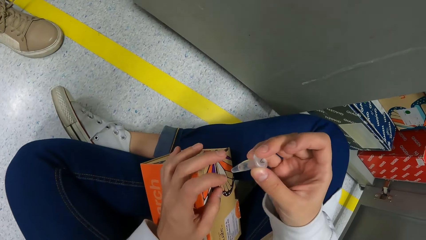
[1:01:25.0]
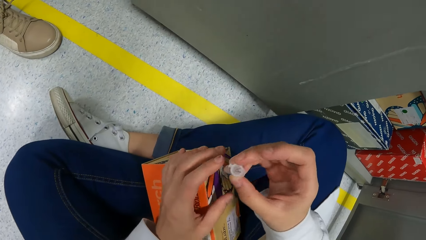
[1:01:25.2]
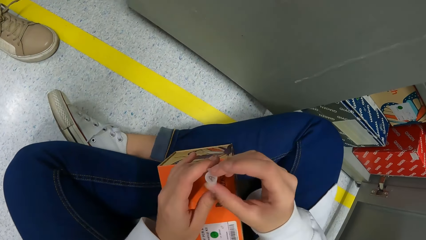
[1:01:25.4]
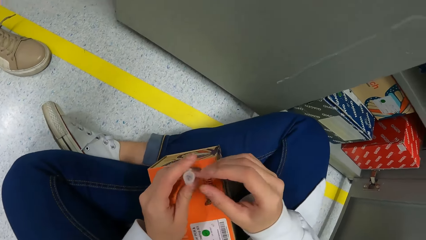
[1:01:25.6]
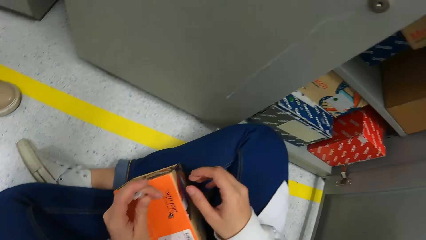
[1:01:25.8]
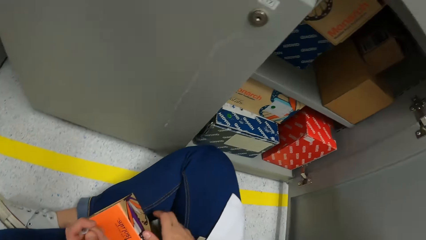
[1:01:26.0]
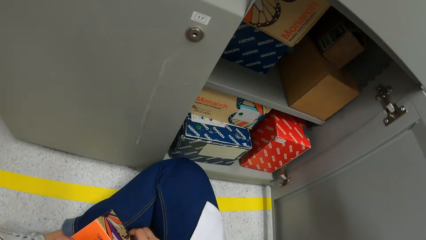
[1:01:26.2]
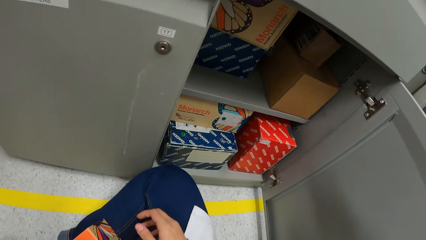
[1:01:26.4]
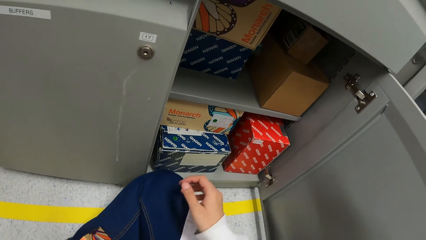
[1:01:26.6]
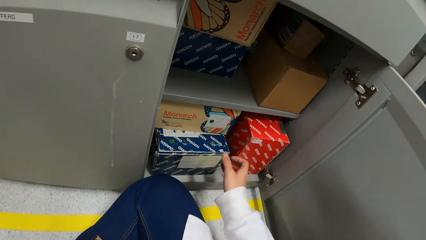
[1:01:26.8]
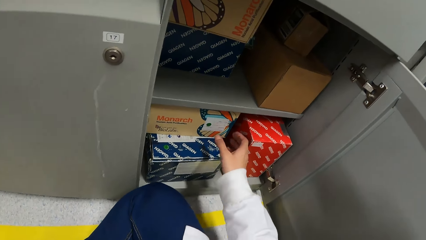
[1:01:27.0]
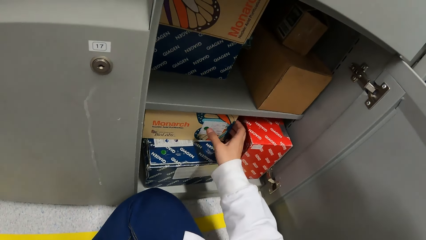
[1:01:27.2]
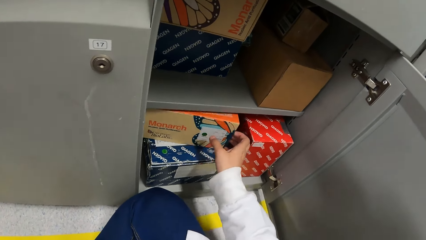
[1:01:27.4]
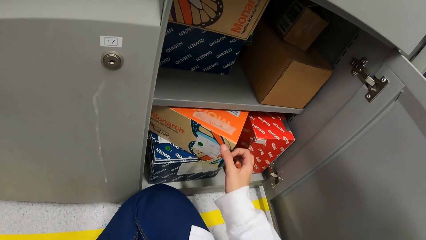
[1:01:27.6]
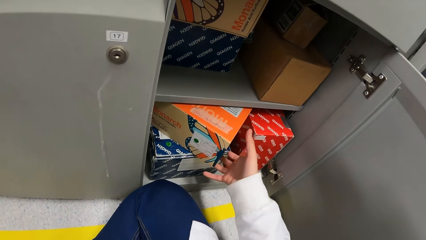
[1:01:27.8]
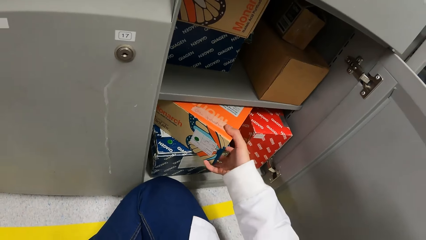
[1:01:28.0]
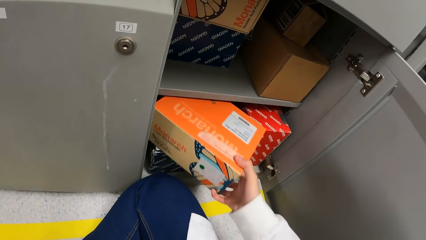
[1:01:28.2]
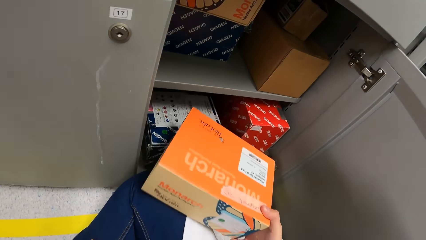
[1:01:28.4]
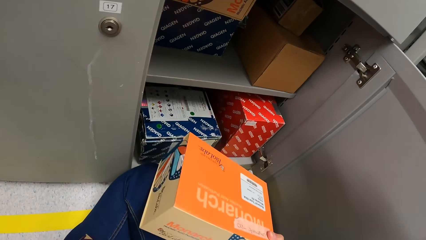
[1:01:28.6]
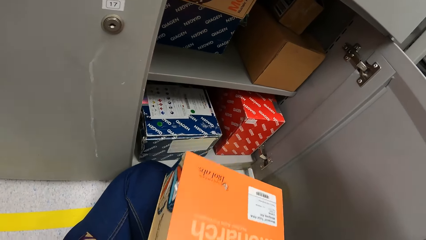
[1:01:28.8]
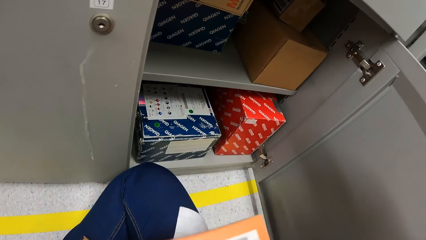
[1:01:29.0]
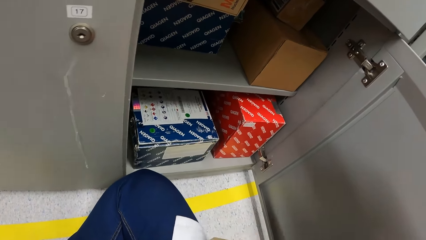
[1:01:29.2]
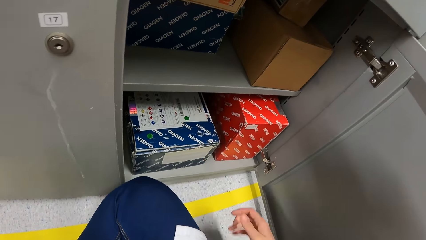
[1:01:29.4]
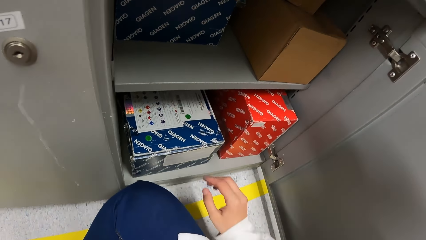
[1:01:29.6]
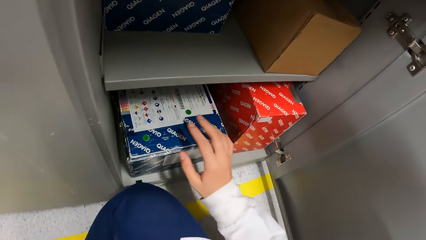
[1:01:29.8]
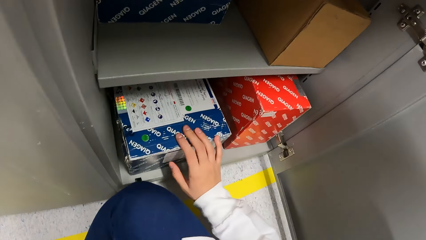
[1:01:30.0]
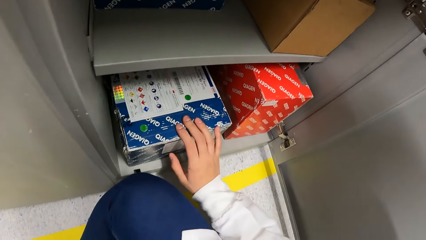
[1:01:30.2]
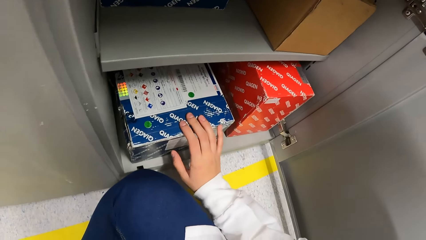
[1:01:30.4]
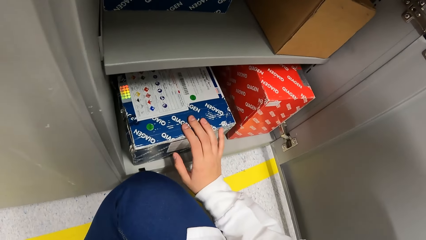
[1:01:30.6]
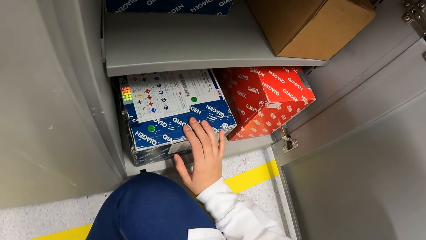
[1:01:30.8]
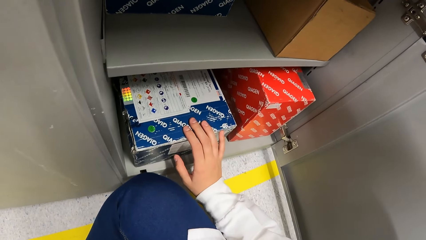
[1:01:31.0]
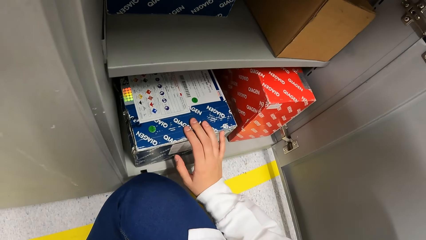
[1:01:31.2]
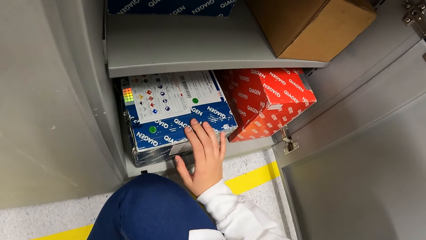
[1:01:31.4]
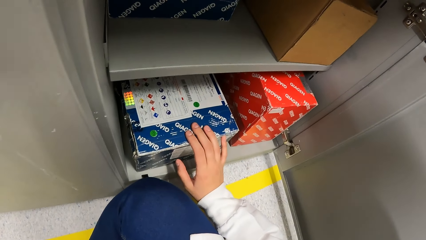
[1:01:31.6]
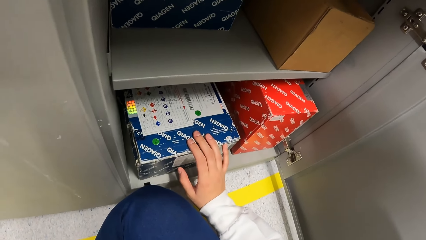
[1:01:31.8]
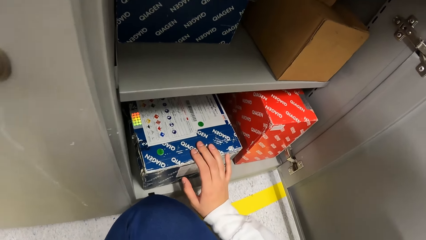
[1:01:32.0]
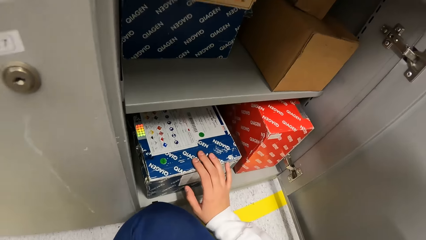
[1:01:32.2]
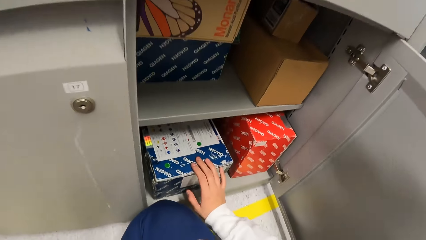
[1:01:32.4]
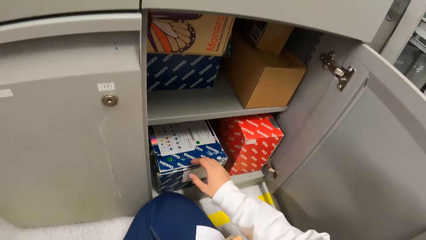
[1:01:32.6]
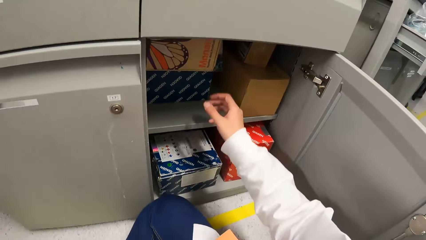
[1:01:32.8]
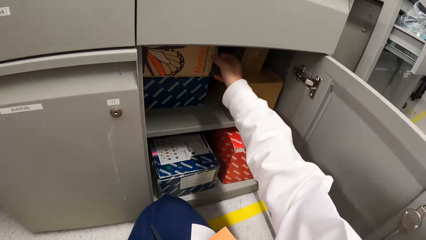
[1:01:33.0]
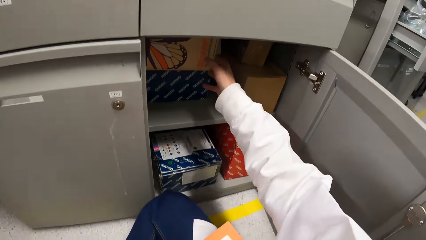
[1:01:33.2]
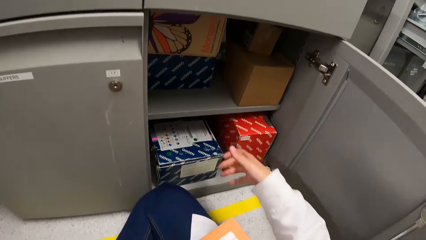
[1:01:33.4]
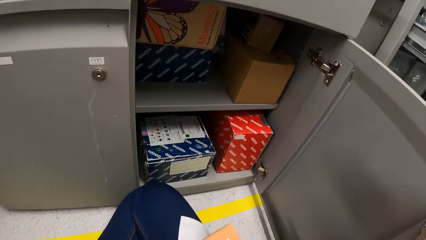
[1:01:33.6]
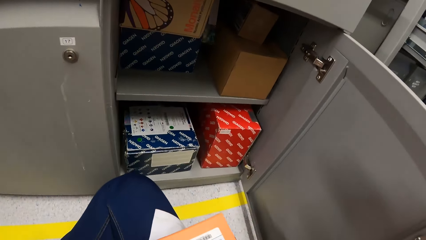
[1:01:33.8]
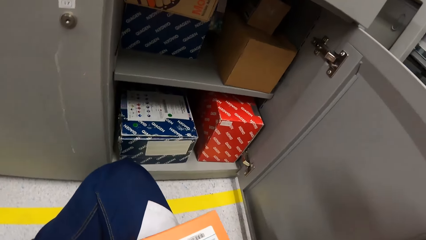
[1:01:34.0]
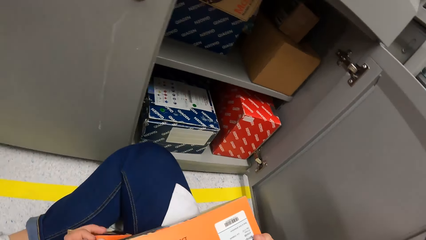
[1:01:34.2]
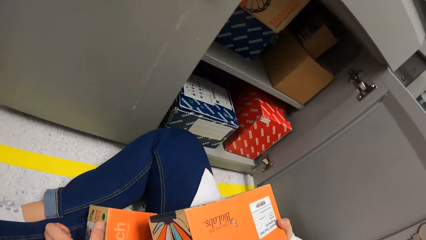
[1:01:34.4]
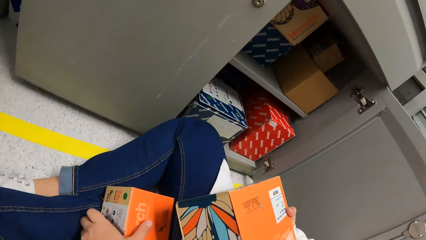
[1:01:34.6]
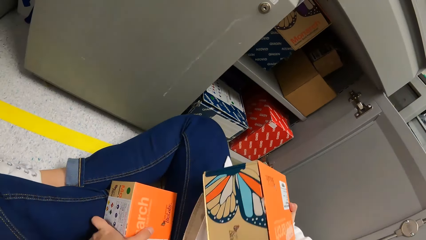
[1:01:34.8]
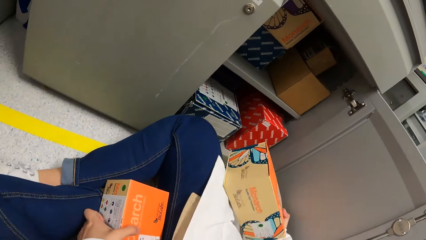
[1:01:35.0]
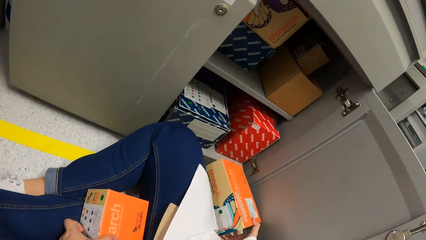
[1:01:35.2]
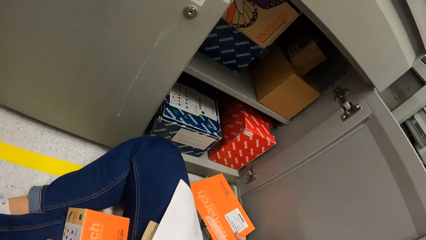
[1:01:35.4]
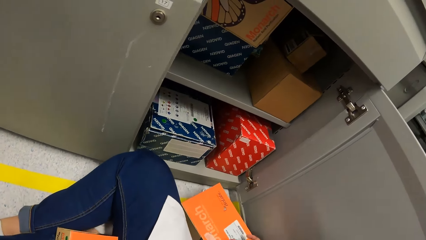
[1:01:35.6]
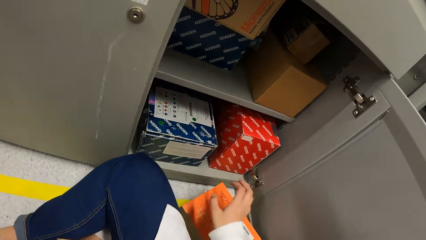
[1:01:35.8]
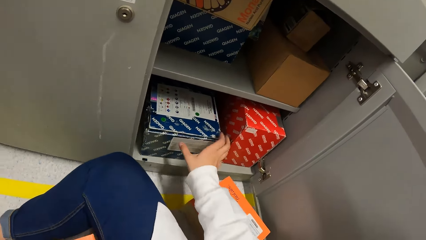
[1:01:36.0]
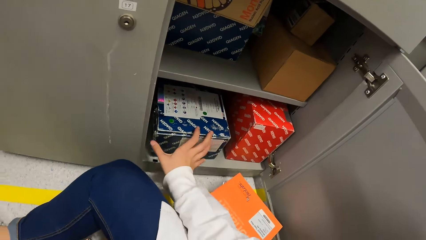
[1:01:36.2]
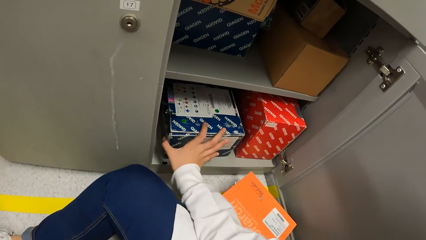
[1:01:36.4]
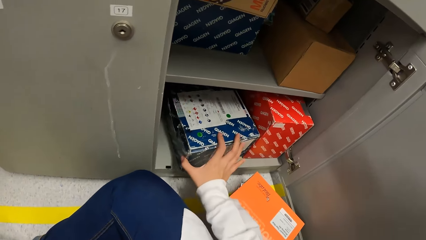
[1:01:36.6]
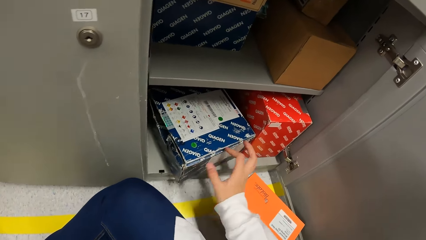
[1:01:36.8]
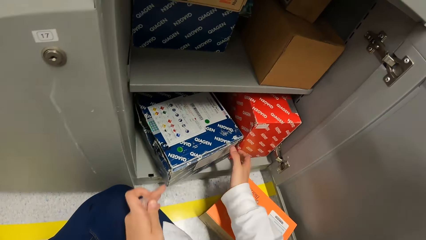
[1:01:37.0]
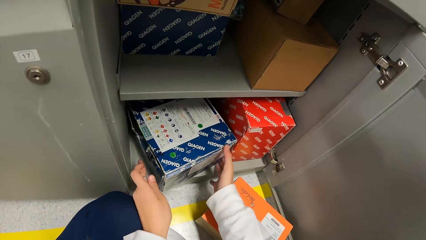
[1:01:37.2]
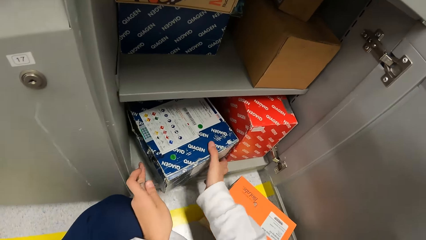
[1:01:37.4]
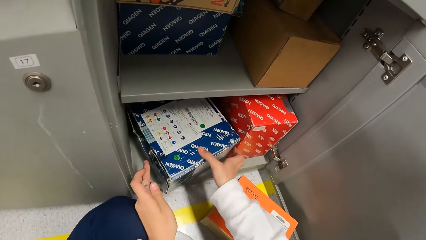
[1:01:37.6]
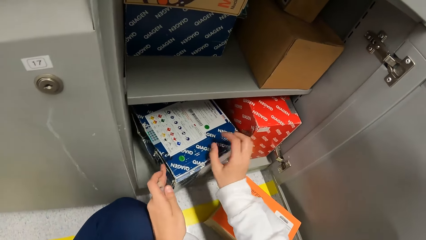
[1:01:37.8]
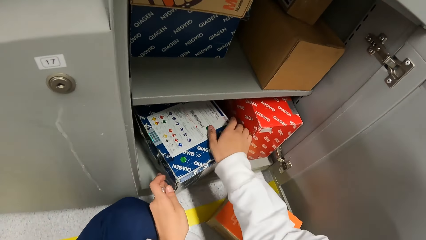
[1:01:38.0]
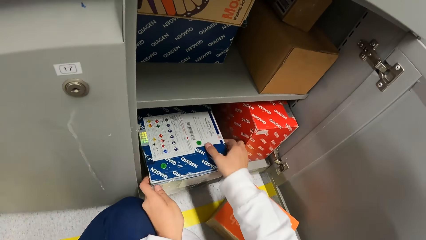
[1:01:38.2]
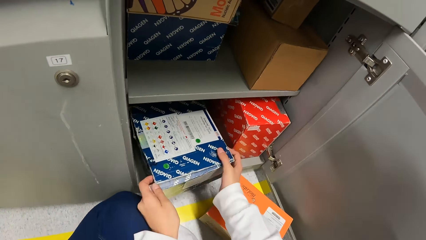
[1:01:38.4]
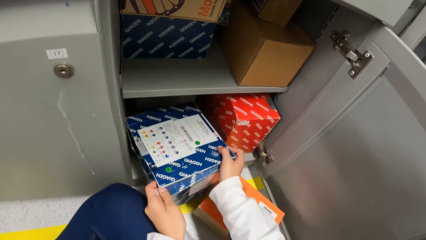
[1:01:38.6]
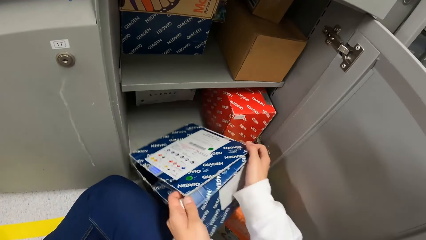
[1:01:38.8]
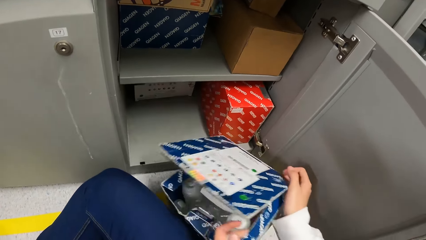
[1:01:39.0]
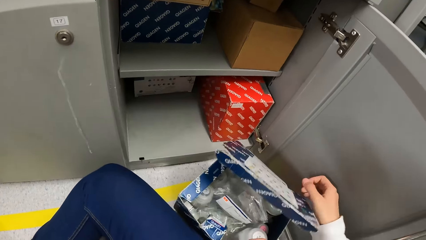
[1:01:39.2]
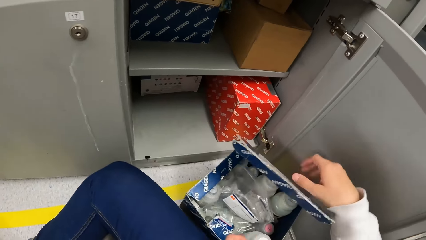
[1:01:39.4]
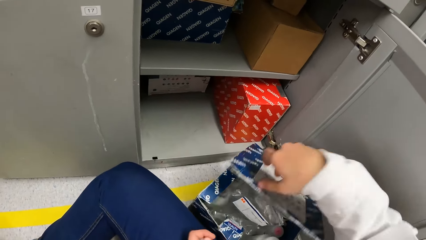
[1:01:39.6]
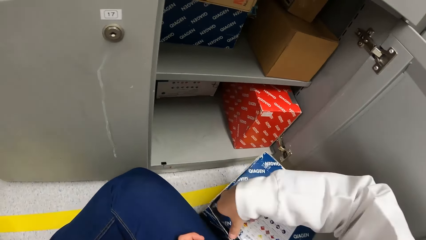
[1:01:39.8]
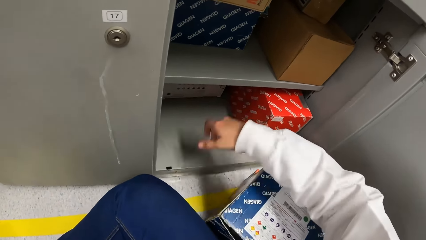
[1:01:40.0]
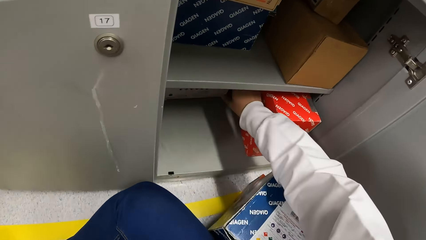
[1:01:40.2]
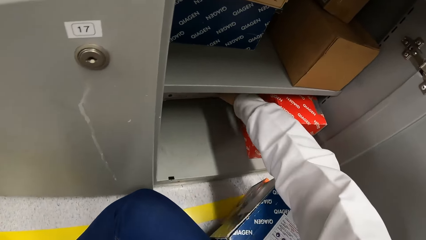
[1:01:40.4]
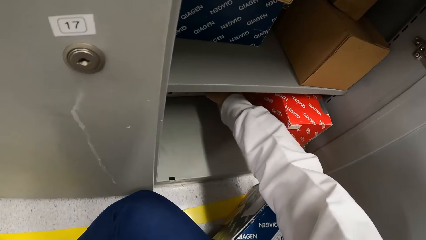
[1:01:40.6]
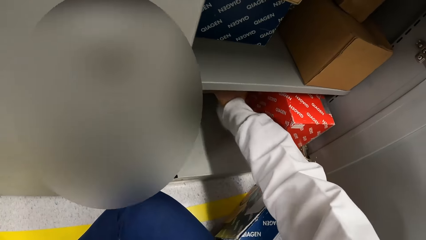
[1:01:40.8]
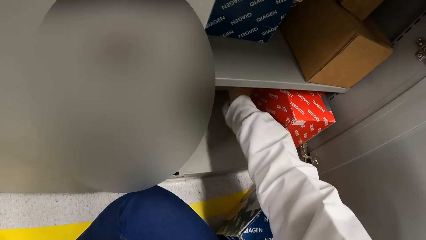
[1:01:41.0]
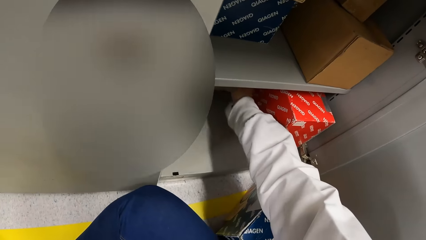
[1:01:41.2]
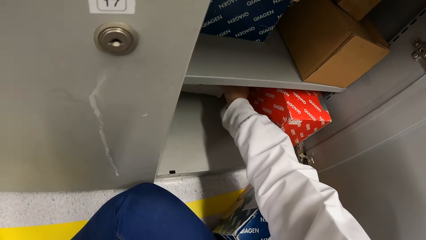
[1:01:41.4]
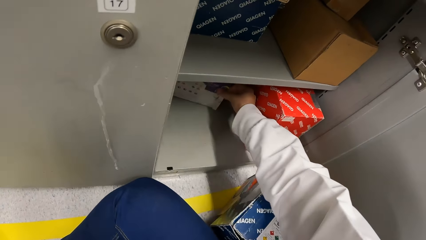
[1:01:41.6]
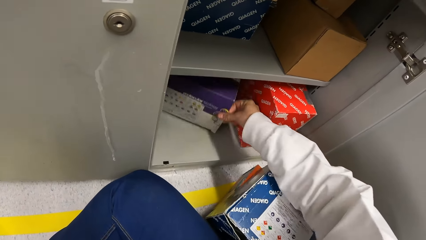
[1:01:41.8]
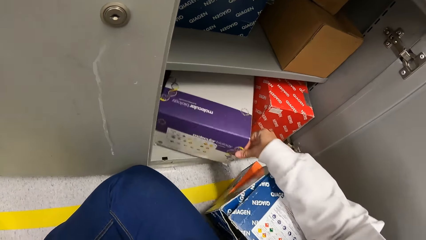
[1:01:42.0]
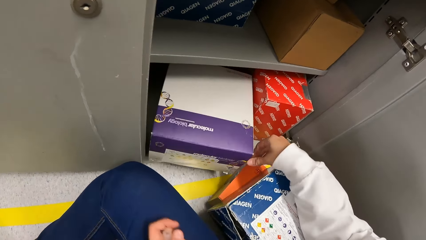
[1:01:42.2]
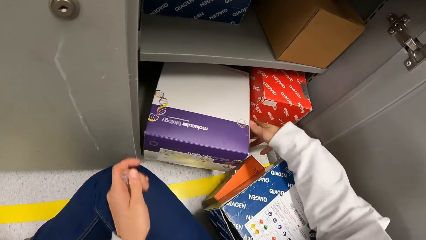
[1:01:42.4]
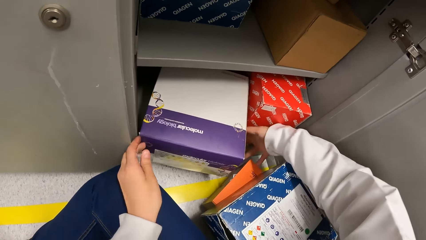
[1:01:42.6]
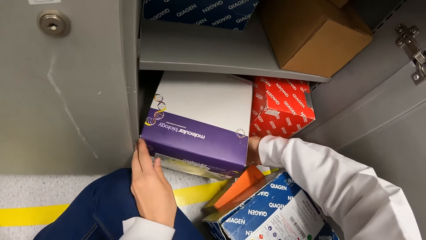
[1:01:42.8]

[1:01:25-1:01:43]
The camera wearer turns around. They pick up a box in the cabinet. They touch the box. They check in the cabinet. They stare at the box. They pick up the box on the thighs. They move the box. They put the box on the floor. They move a box in the cabinet. They pick up a box in the cabinet. They close the box. They pick up a box in the cabinet. They pull the box.
